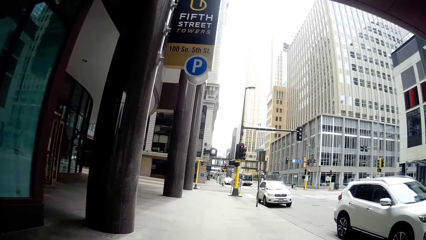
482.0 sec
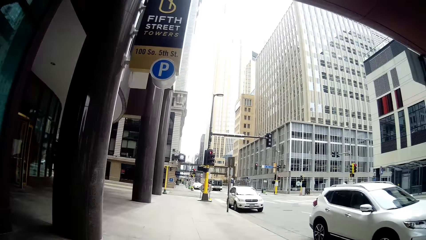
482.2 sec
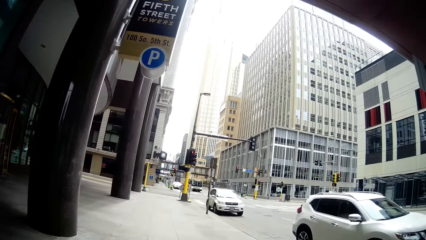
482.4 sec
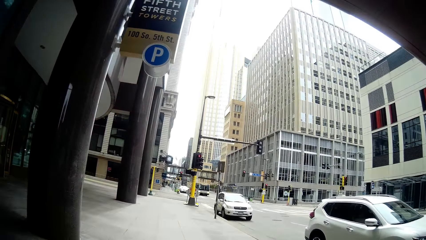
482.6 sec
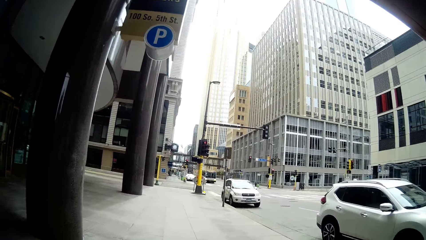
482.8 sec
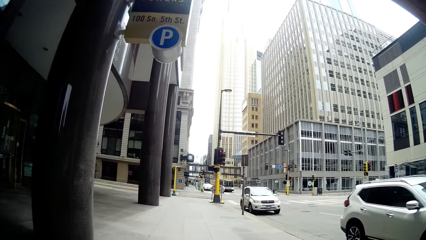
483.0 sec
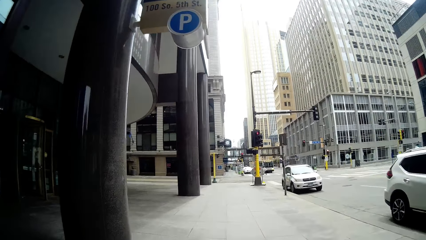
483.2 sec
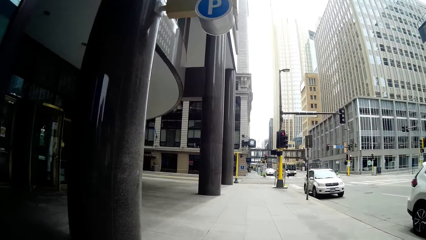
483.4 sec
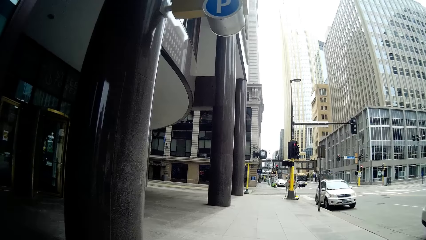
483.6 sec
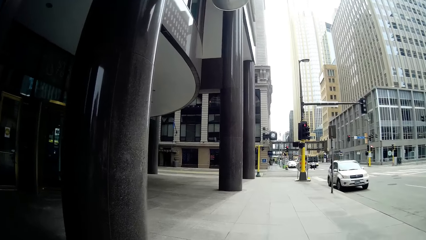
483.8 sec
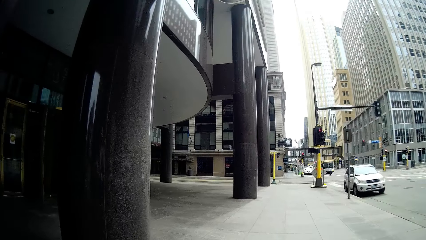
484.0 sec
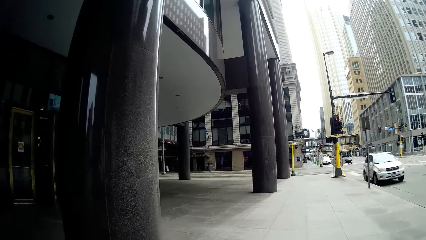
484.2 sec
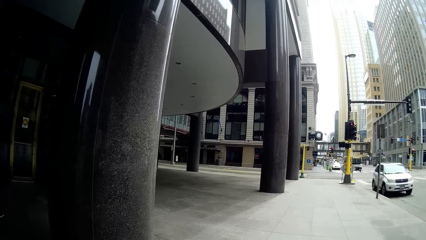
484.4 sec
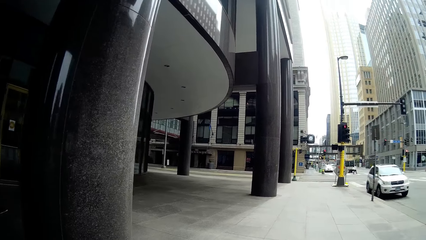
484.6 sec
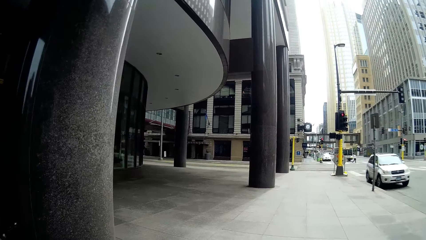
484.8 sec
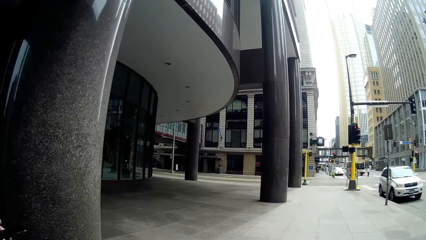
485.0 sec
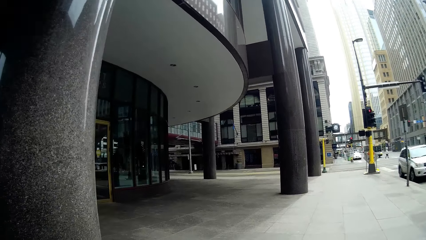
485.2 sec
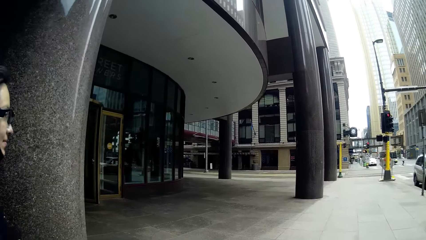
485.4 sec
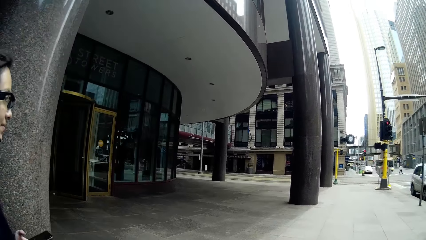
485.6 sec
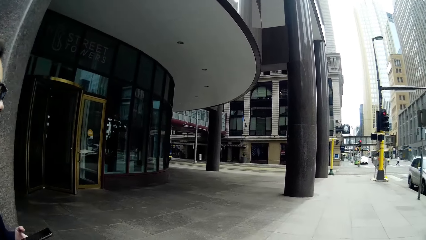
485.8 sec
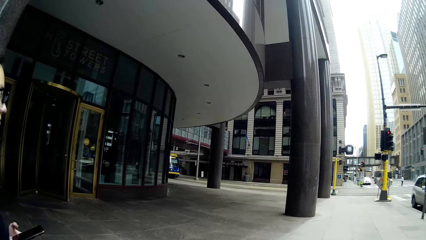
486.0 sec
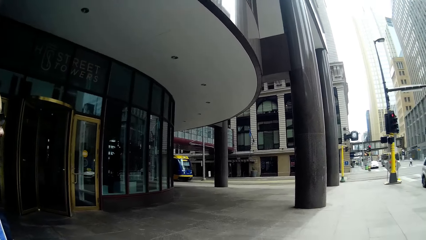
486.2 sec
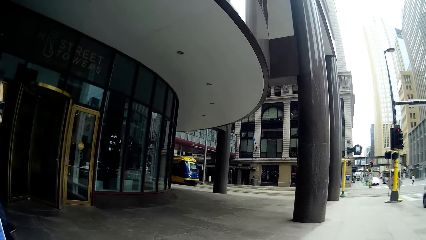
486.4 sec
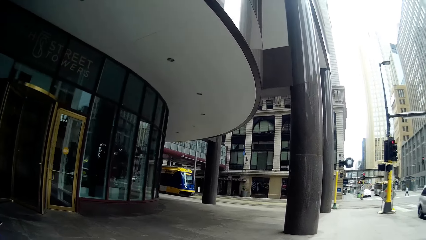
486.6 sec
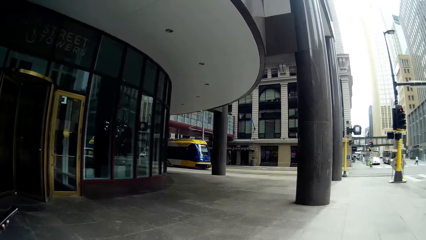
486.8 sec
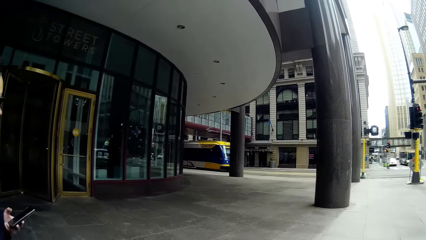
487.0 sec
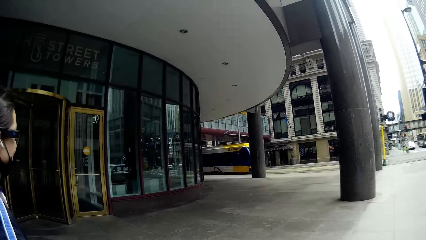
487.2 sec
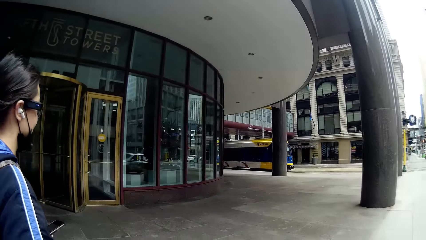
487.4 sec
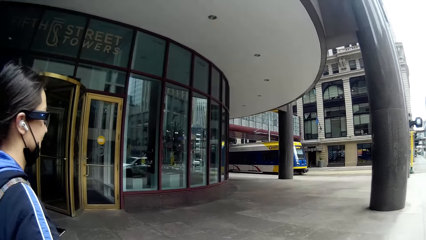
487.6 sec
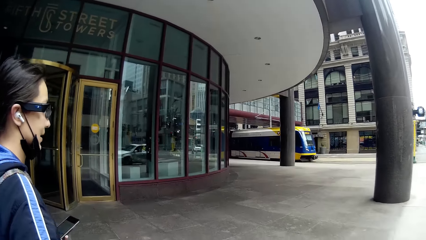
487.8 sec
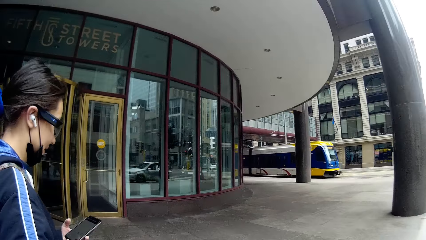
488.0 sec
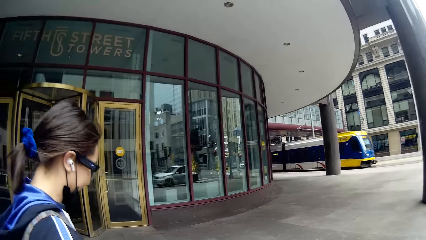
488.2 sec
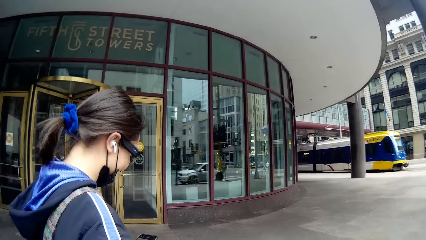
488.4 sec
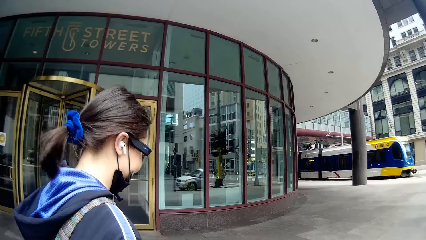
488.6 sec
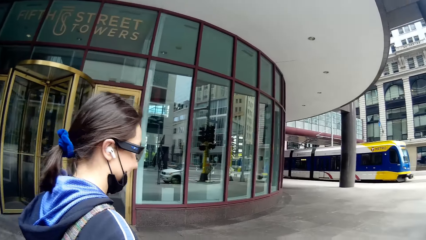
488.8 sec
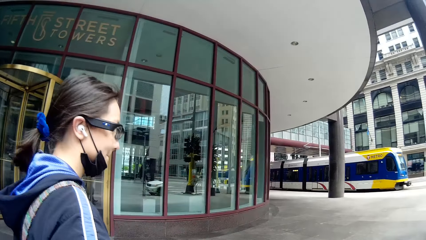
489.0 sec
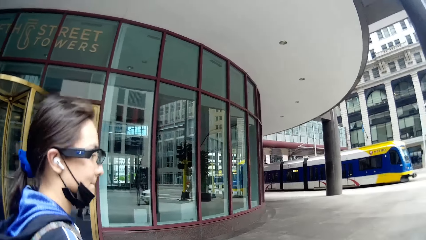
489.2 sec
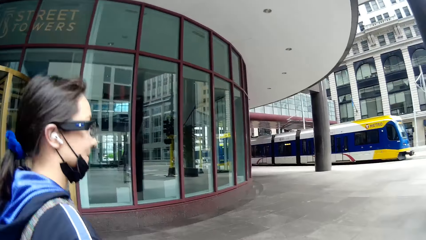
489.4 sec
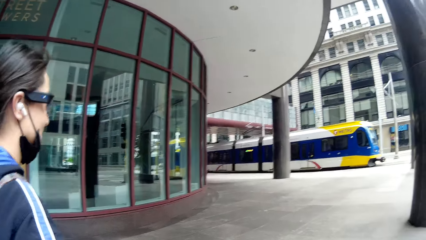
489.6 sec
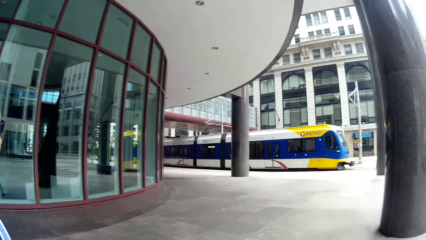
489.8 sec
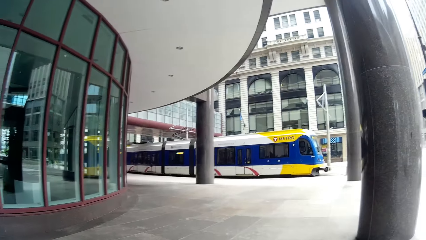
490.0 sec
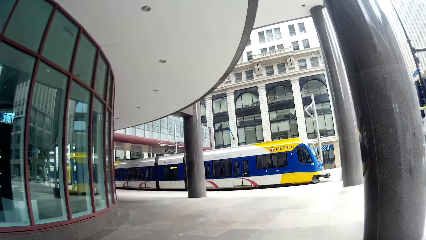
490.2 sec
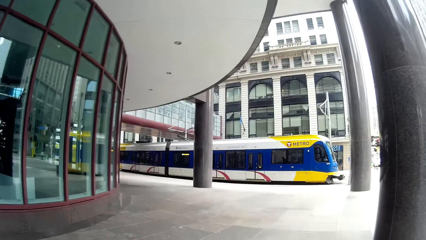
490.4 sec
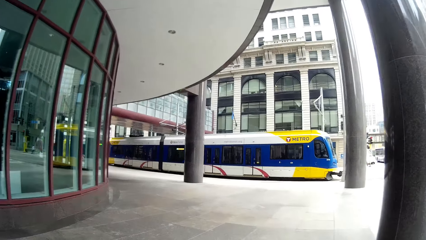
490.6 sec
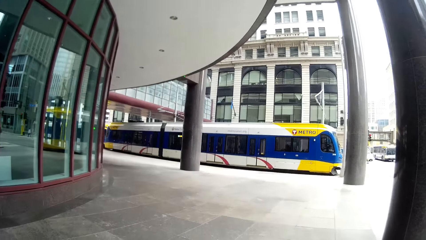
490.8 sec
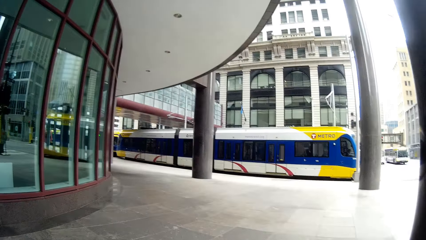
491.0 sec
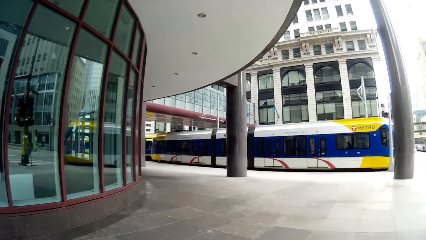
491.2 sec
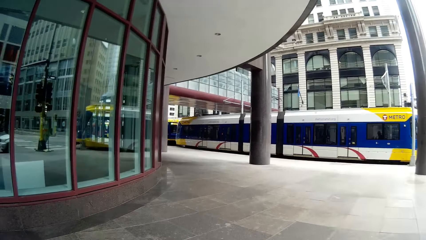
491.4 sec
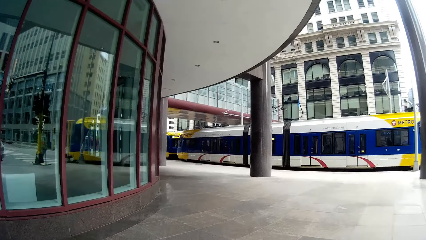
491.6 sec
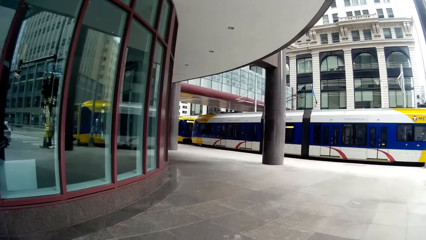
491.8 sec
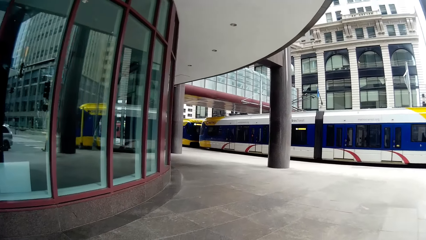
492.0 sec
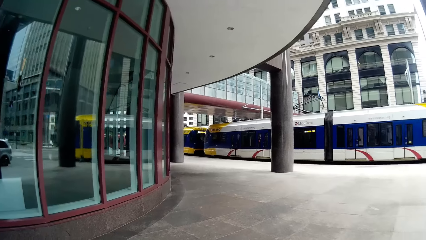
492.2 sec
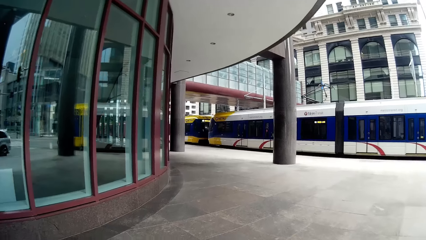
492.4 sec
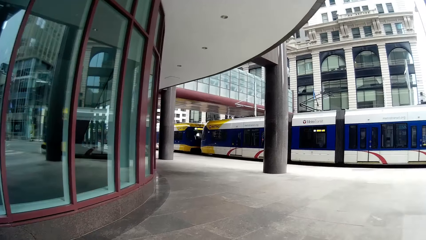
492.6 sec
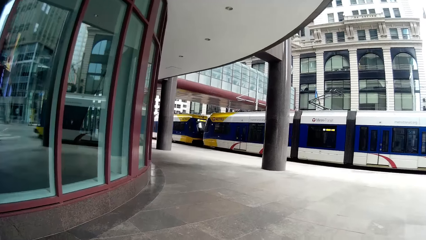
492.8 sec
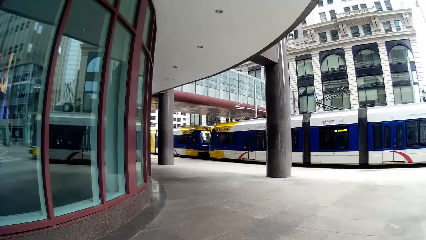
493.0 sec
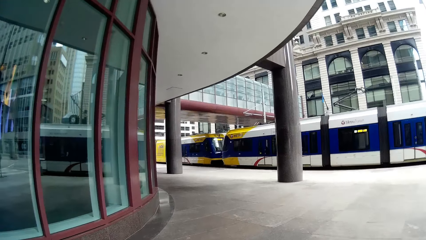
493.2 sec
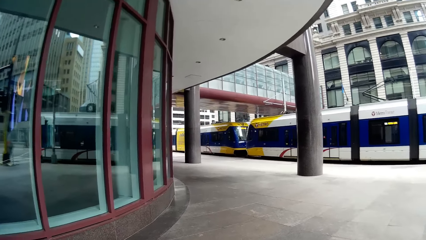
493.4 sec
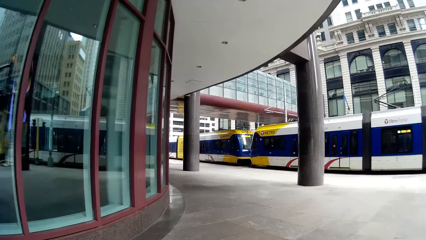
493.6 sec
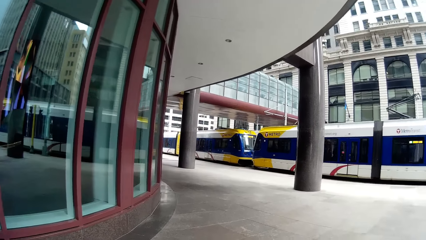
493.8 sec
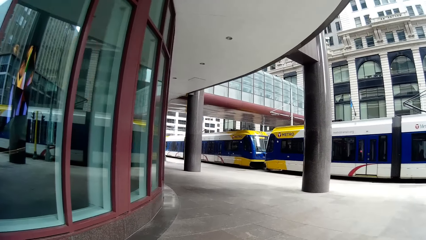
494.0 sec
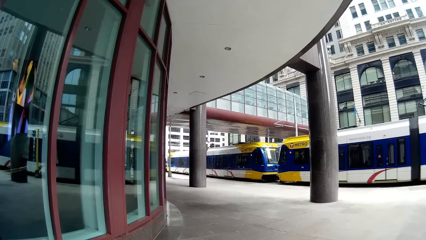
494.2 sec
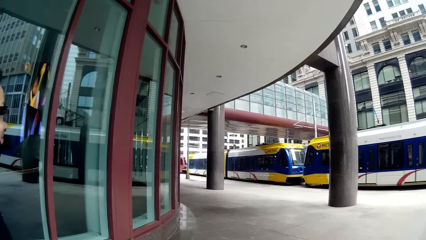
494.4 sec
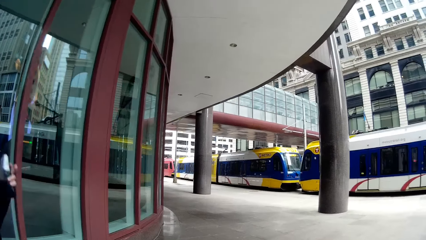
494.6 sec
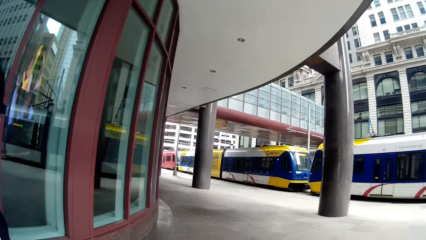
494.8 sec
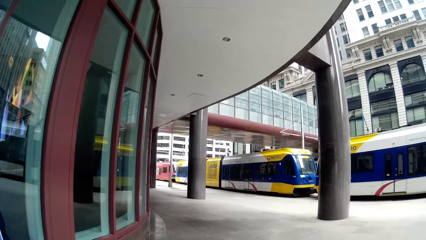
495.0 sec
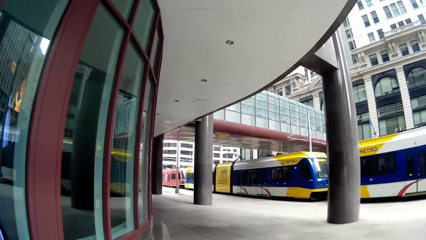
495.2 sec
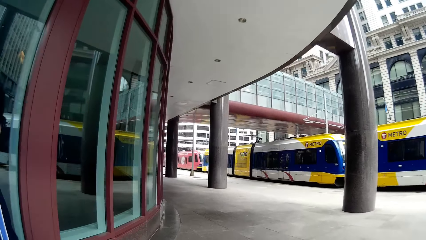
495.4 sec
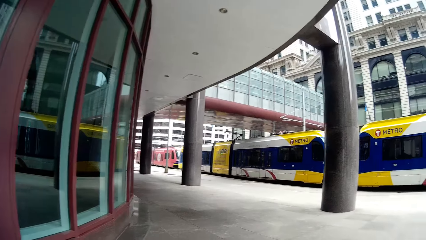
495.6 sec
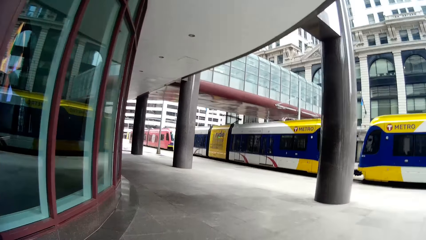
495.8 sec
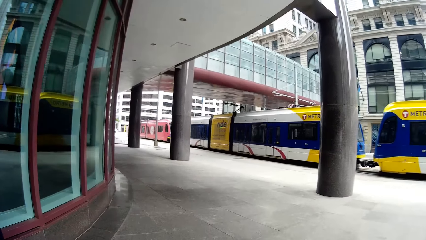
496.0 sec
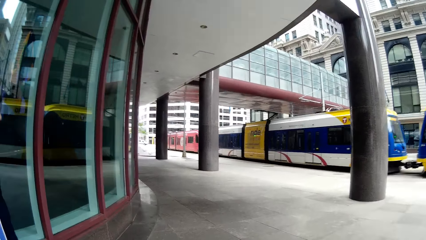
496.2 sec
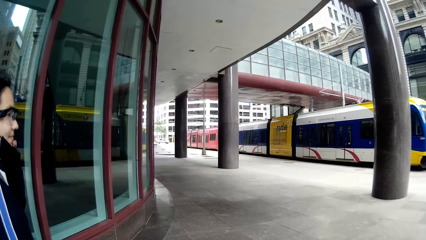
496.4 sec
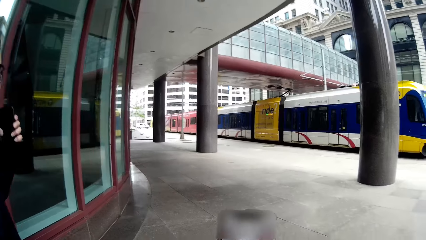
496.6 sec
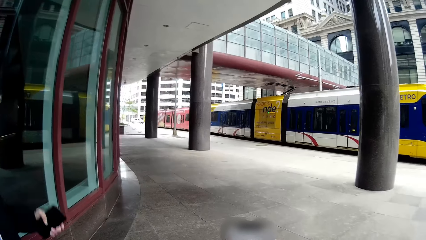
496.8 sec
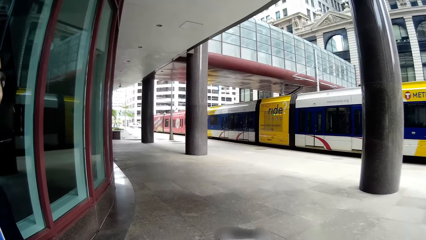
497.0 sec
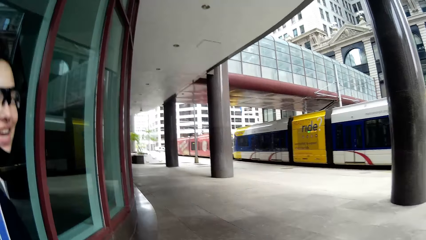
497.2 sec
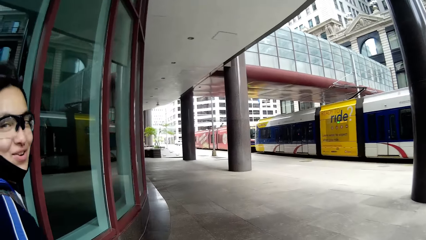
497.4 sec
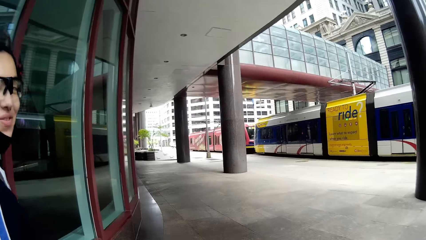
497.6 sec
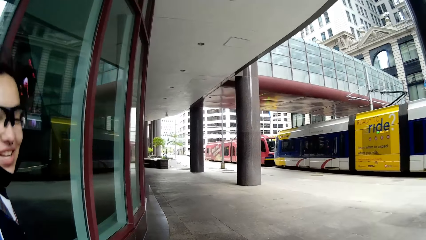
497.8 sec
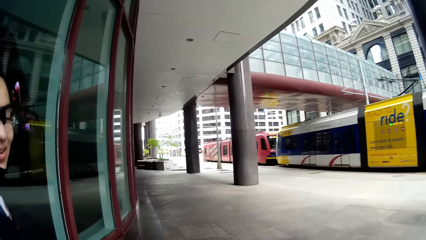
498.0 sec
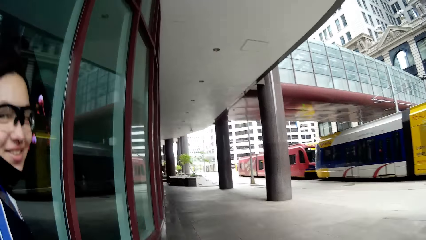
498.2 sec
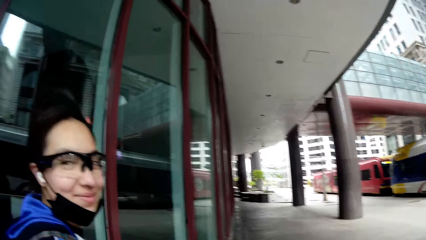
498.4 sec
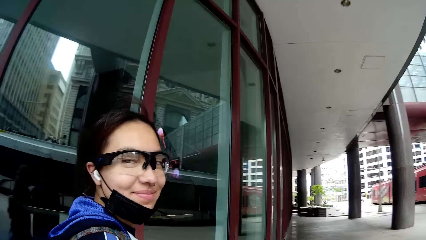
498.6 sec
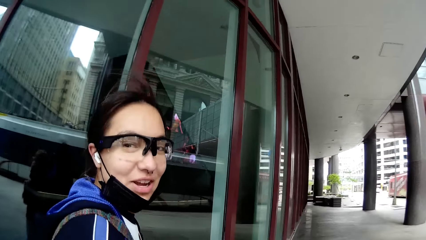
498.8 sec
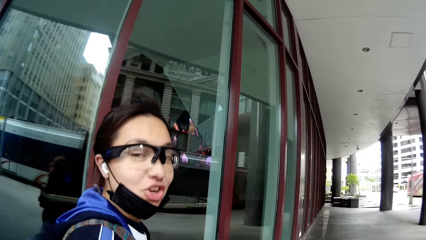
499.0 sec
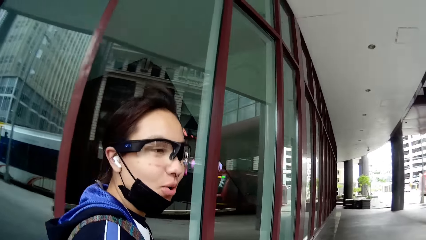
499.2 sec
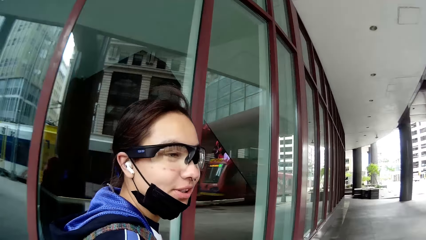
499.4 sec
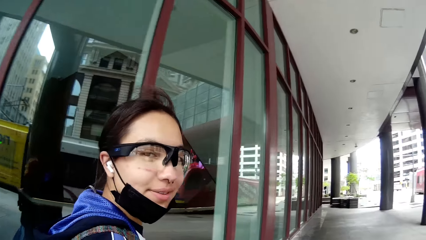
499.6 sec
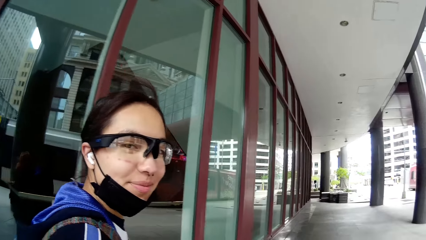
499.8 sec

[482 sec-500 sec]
The woman touches her face with her left hand.
